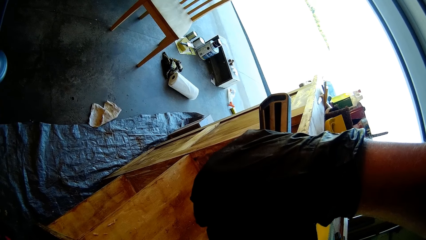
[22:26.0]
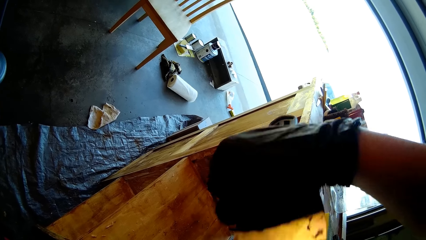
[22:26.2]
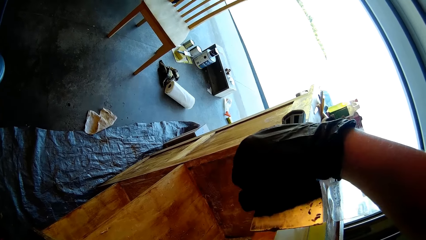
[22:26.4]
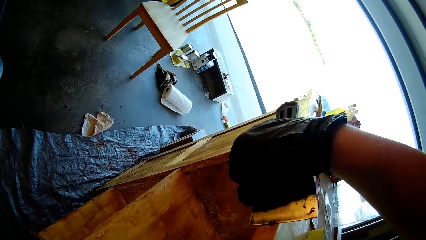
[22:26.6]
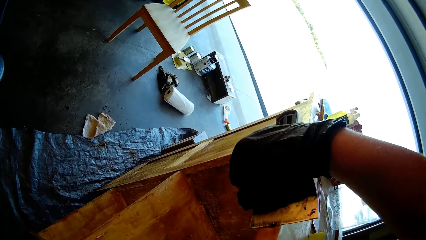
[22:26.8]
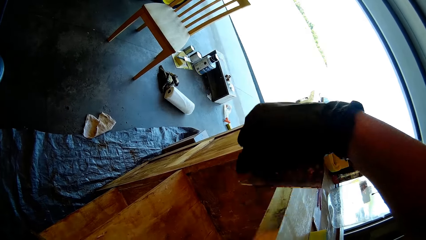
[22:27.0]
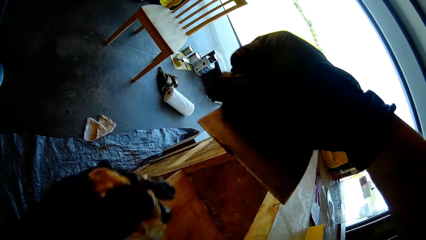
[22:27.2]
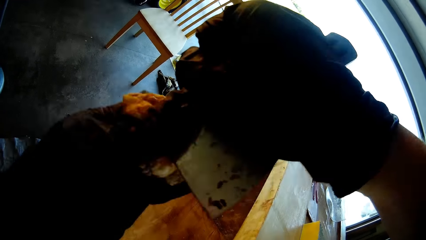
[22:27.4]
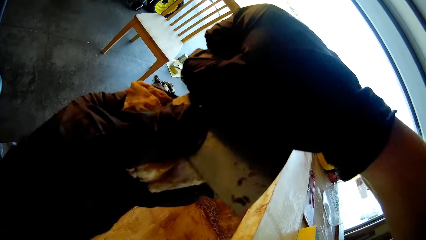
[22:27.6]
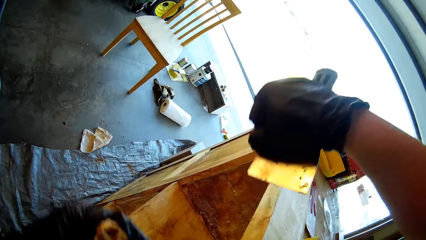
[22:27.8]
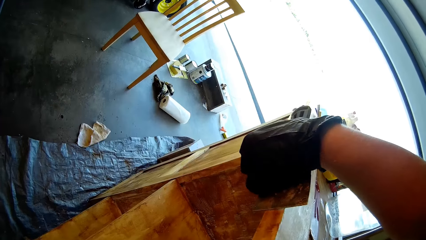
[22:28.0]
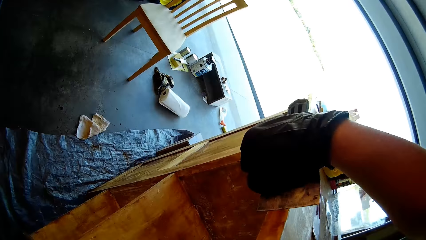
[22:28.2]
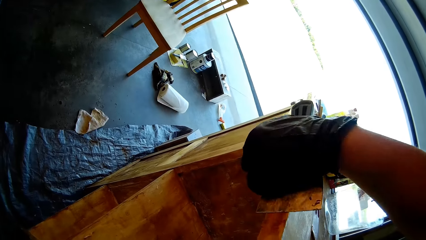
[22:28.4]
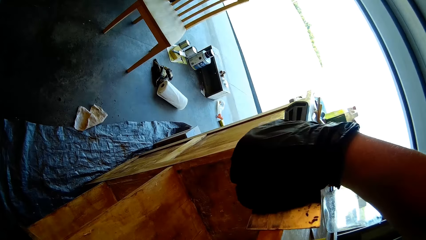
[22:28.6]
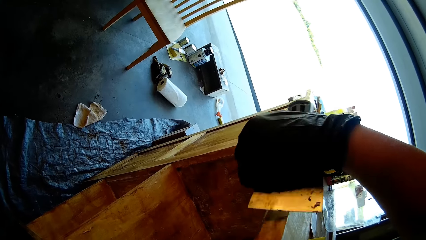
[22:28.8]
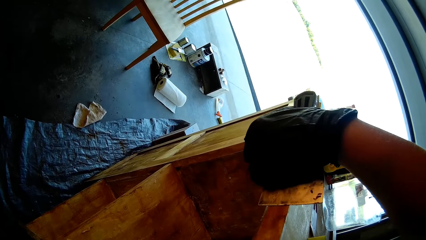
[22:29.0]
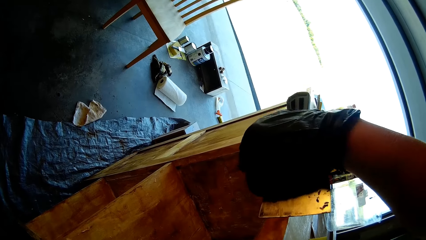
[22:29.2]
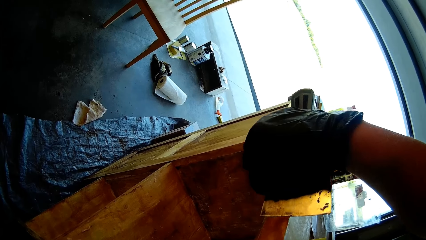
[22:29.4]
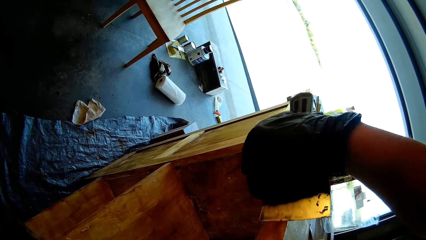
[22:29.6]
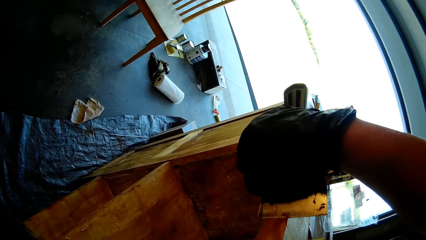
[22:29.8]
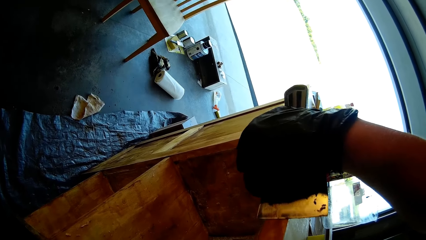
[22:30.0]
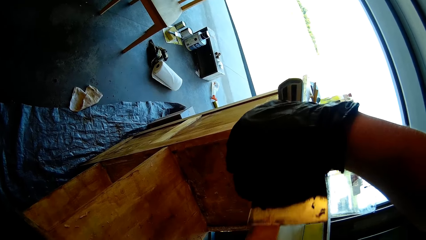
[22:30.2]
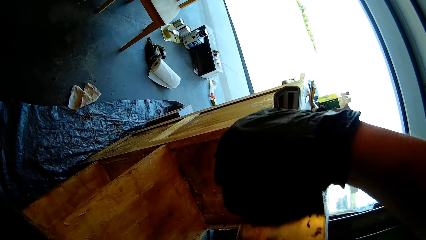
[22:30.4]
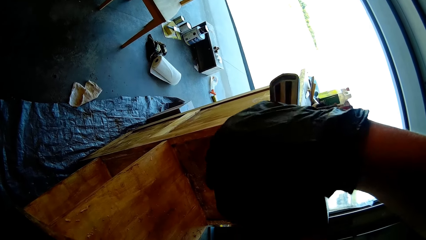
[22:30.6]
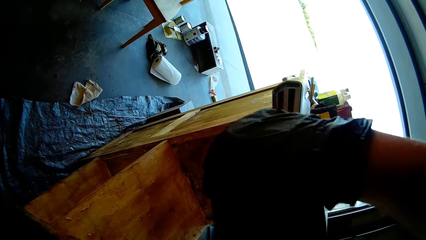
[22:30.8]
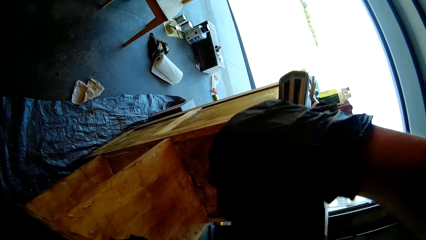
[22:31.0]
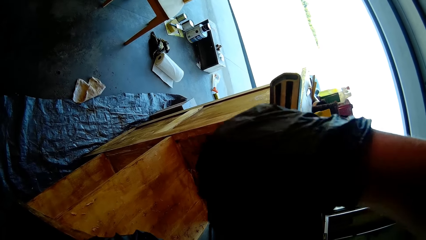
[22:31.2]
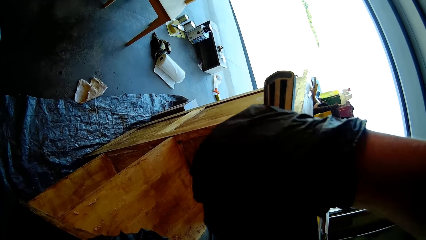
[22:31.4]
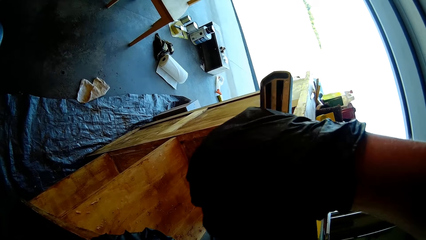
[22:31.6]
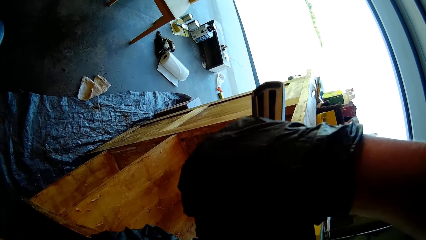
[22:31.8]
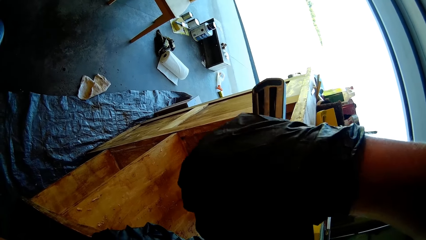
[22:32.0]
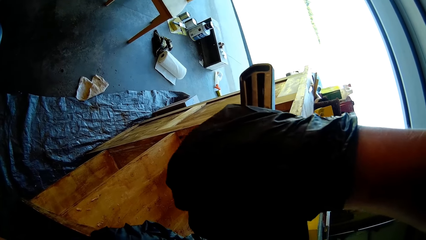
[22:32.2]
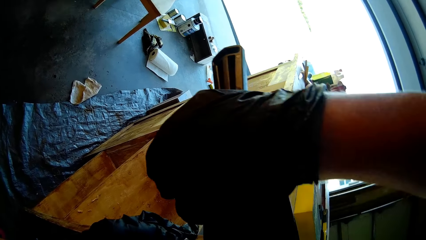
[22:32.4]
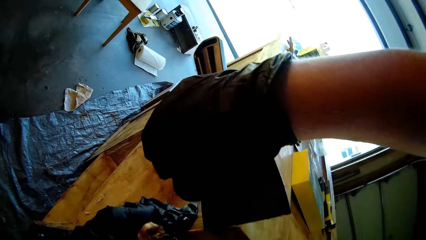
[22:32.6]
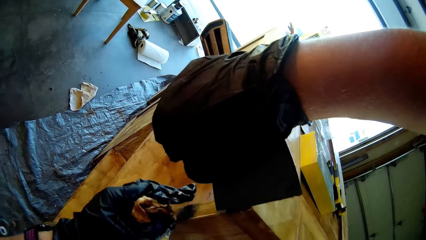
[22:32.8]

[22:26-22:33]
The camera wearer wipes the scraper. They scrape the wooden stand with the scraper.

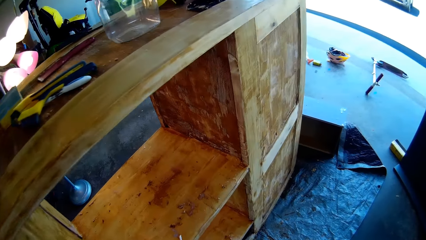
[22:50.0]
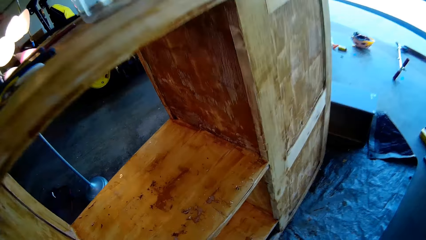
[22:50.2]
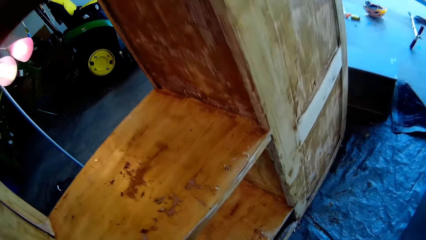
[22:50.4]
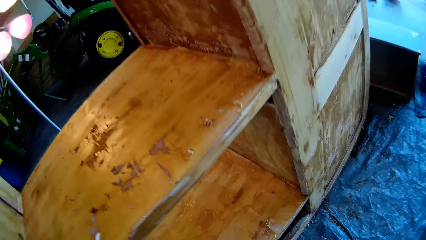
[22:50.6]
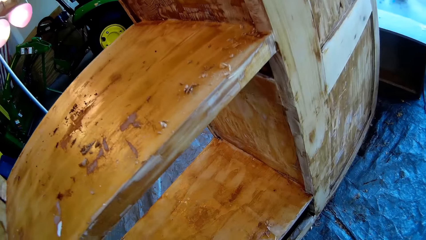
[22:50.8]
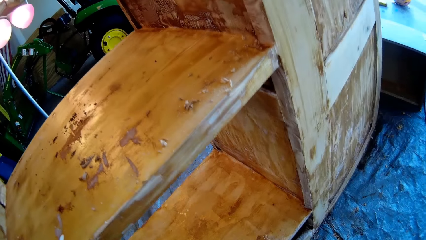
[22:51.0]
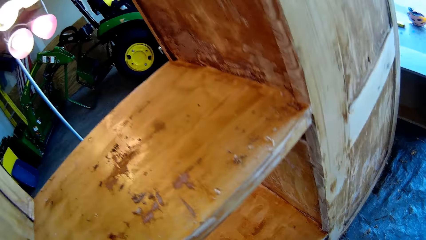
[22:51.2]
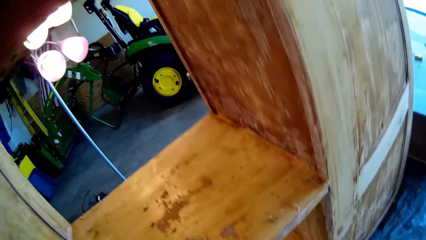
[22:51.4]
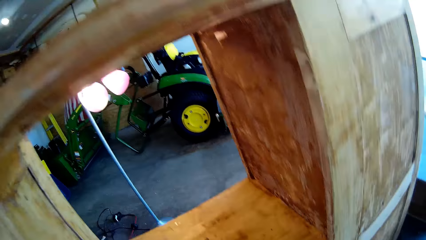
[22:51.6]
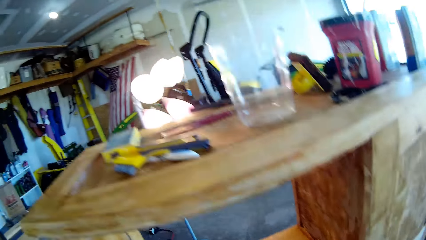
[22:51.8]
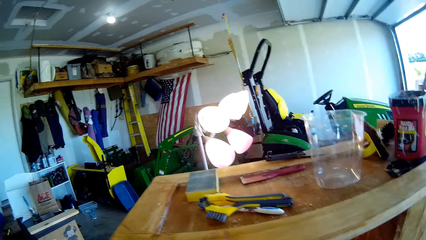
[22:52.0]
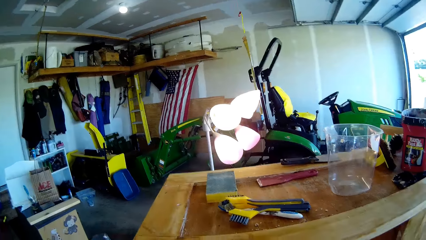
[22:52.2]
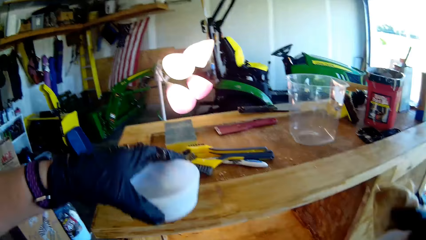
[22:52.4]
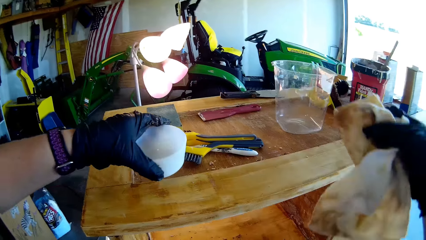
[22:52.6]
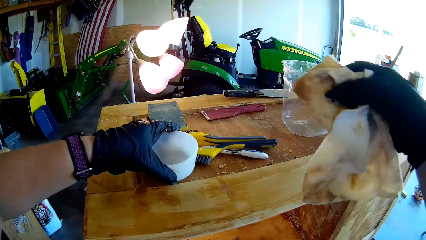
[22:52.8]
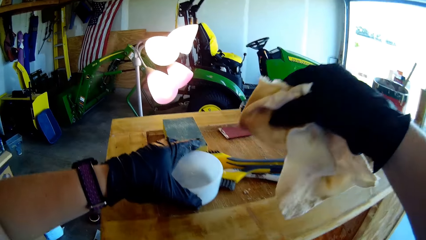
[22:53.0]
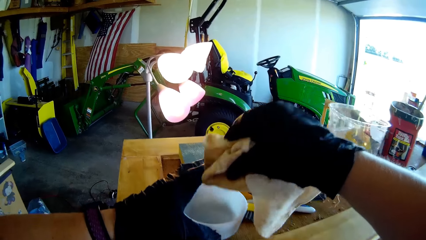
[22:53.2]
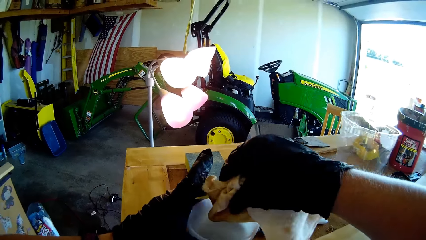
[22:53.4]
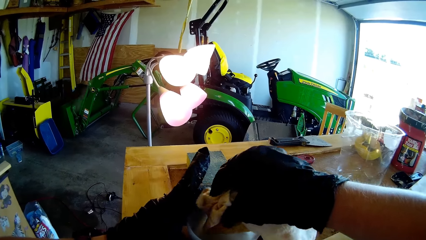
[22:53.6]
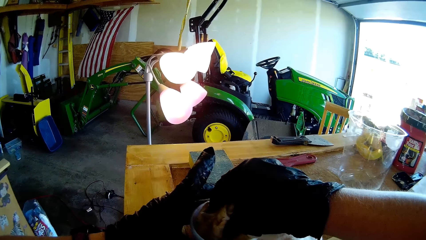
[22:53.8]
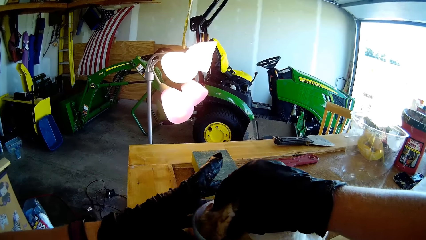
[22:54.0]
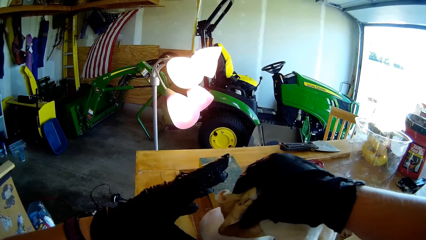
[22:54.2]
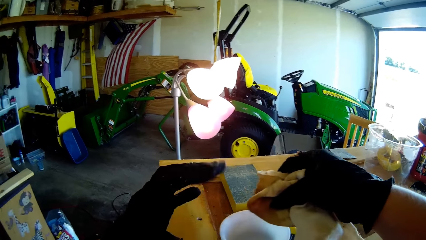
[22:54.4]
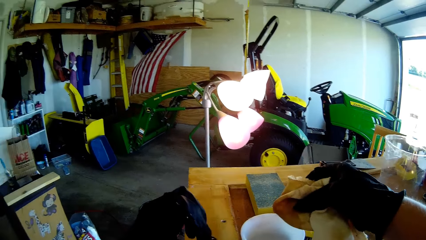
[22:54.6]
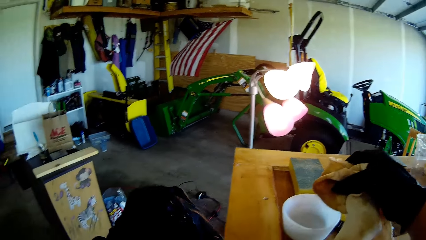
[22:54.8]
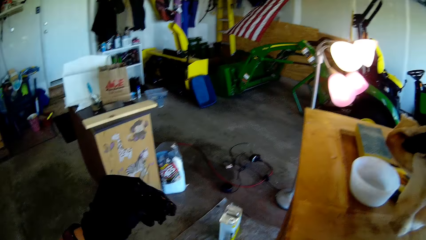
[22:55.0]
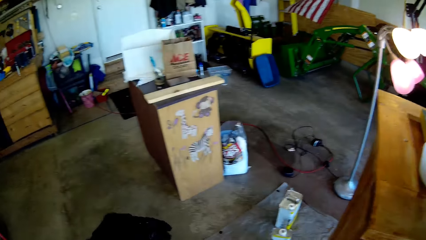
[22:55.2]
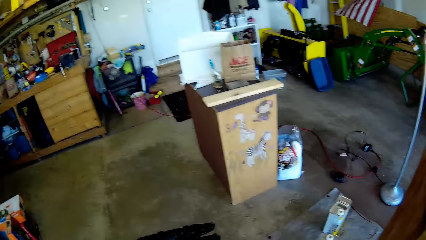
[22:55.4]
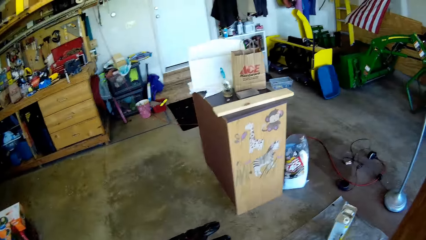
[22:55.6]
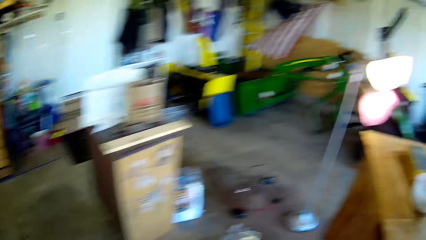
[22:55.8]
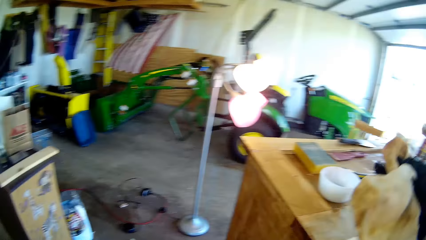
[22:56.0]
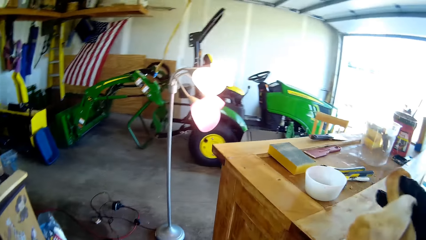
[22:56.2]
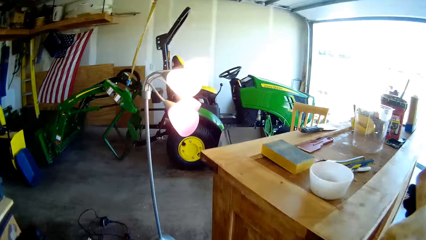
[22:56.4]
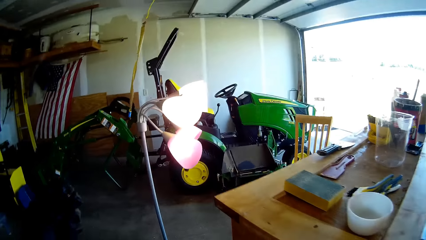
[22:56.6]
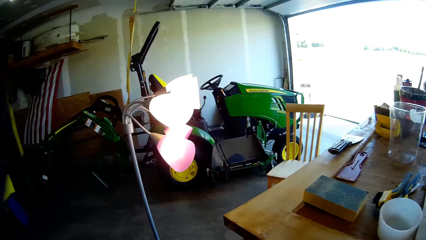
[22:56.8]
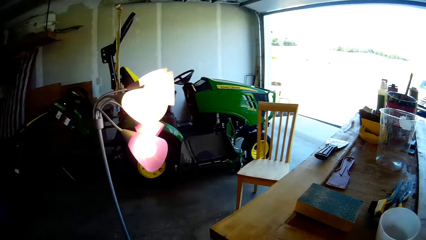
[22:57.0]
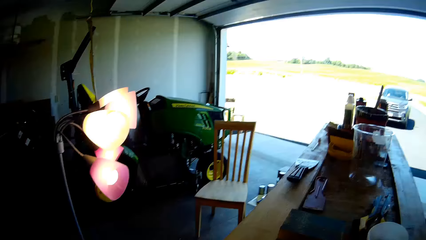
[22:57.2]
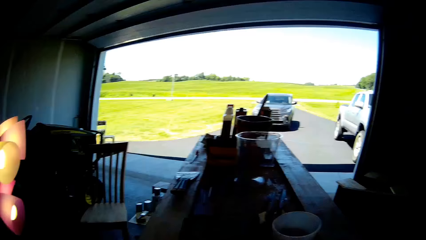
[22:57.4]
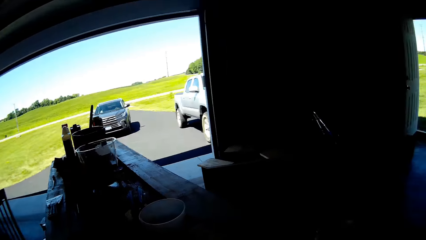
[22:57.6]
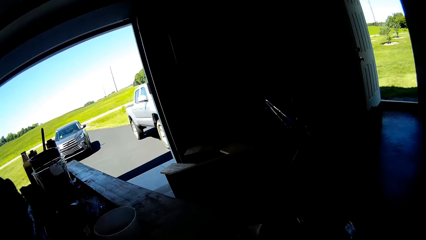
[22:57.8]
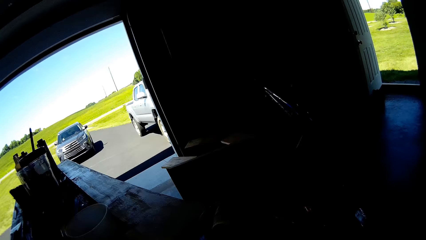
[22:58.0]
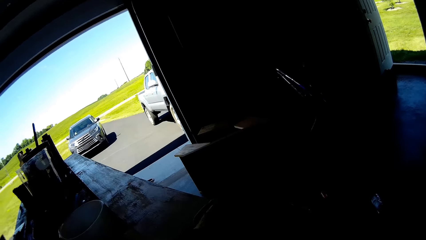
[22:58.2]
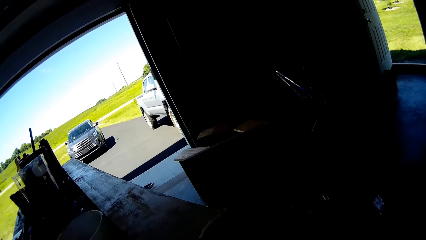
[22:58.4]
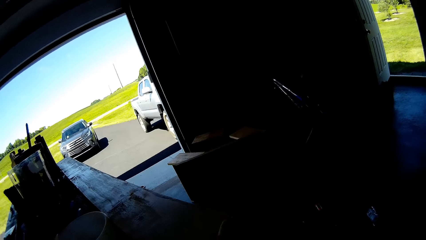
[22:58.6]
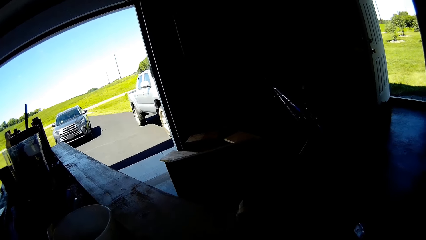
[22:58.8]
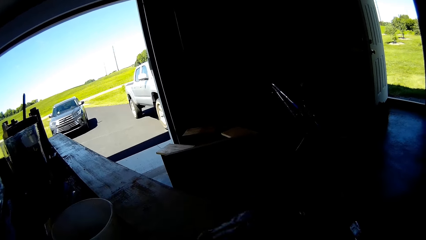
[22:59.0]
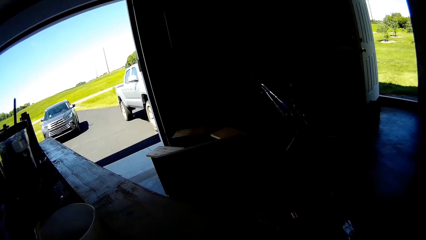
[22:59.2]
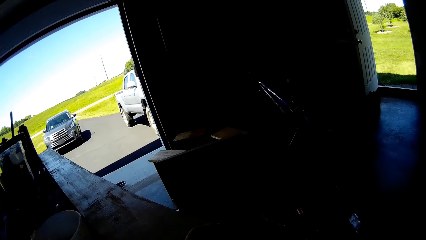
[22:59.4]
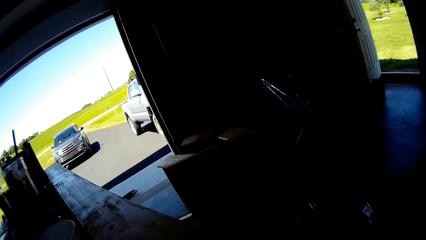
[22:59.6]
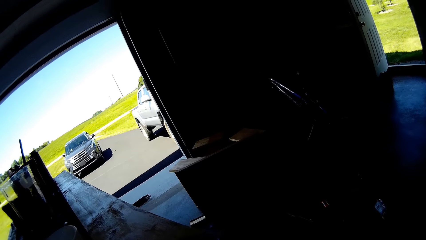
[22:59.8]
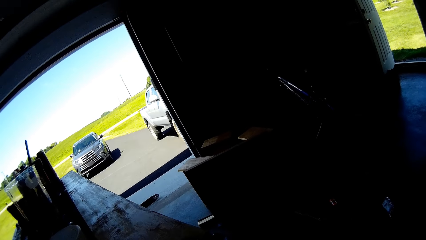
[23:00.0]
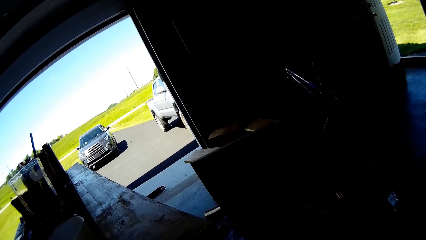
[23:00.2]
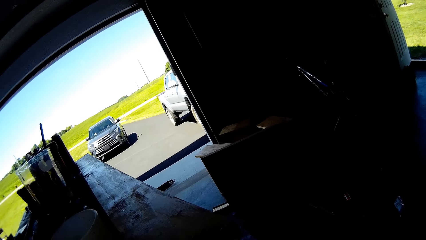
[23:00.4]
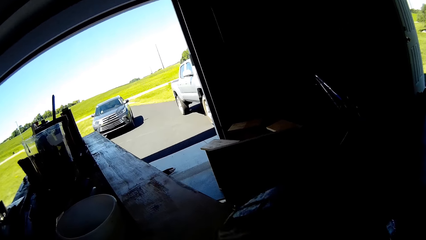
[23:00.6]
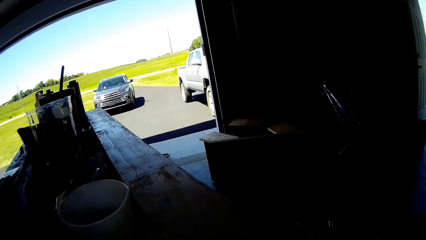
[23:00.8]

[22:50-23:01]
The camera wearer bends. They stand. They place a bowl on the wood container top. They dip a cloth in the bowl. They are picking something. They turn around.
